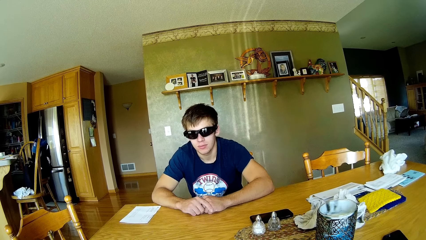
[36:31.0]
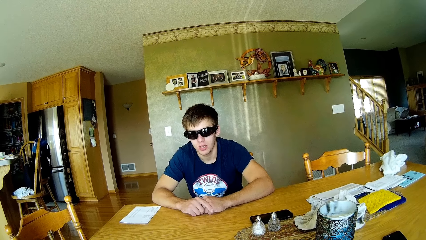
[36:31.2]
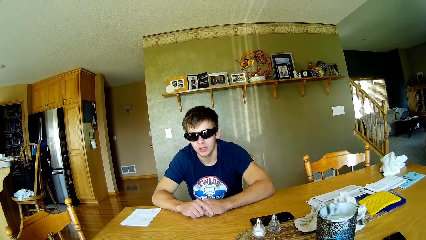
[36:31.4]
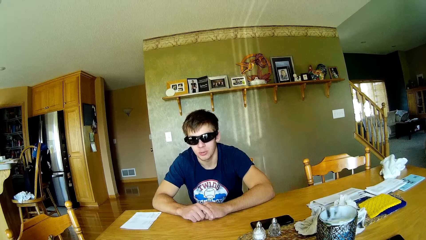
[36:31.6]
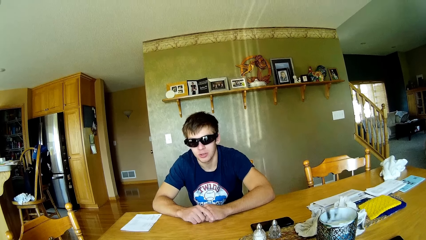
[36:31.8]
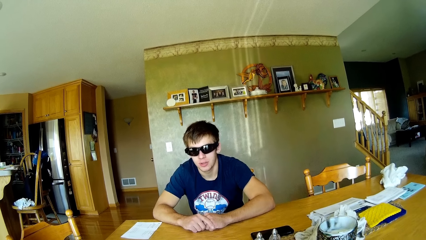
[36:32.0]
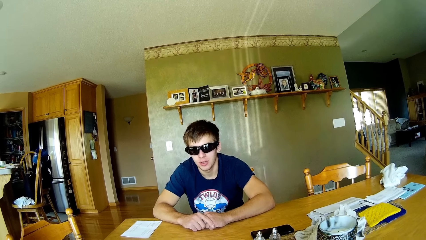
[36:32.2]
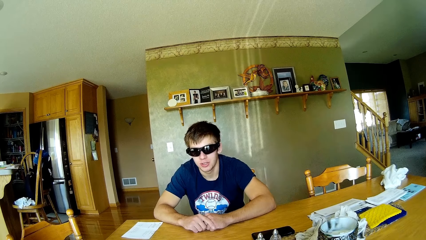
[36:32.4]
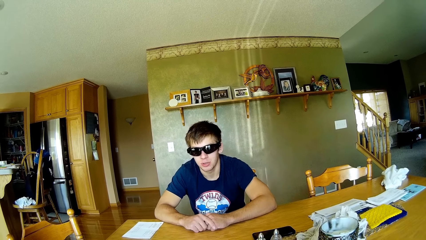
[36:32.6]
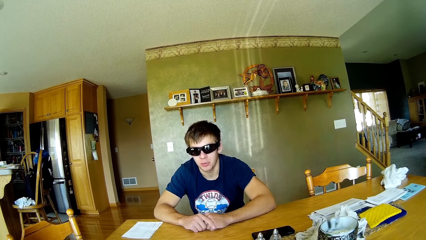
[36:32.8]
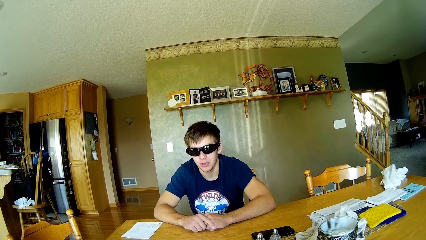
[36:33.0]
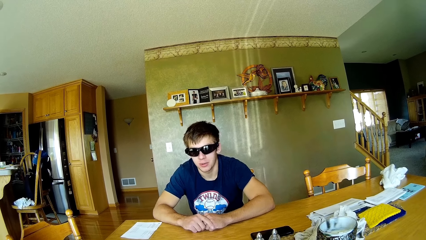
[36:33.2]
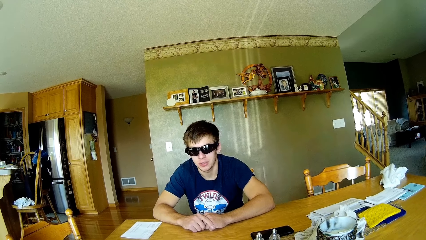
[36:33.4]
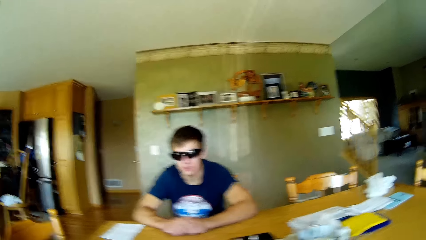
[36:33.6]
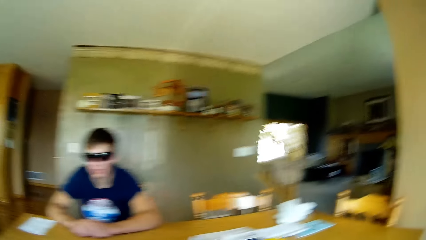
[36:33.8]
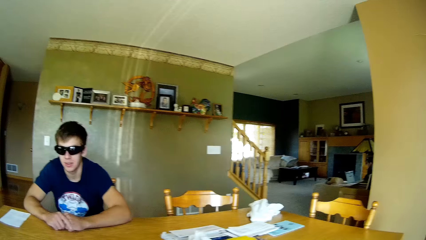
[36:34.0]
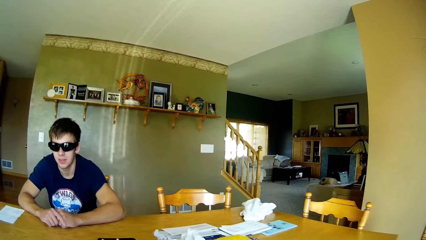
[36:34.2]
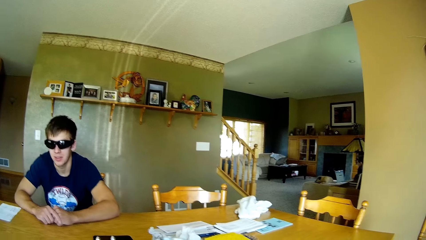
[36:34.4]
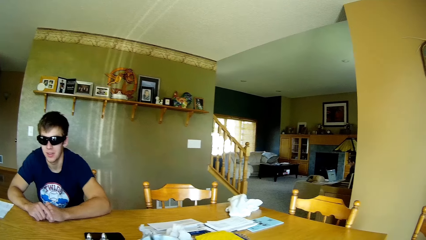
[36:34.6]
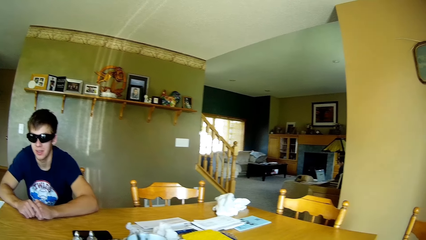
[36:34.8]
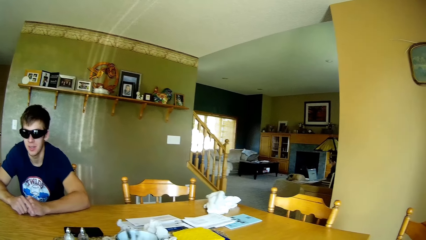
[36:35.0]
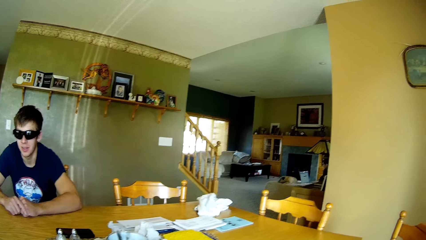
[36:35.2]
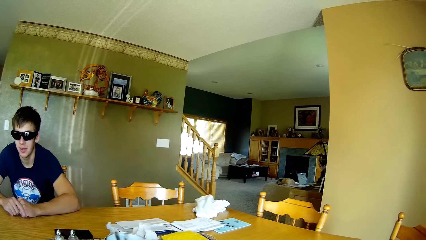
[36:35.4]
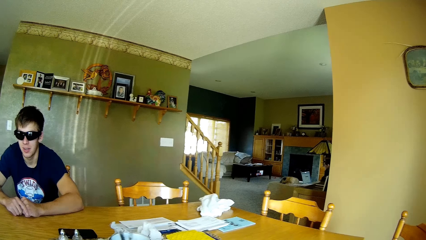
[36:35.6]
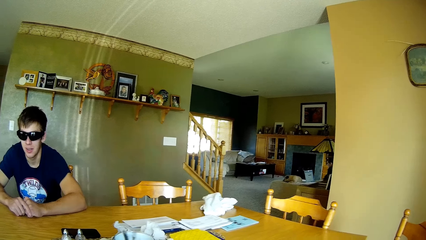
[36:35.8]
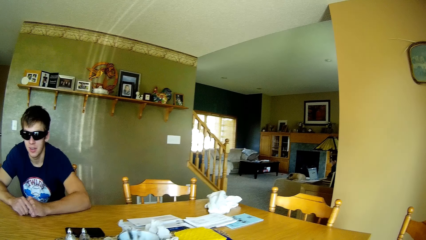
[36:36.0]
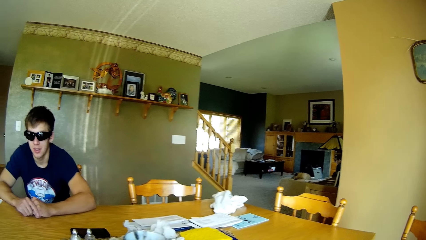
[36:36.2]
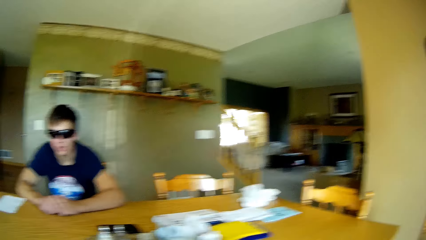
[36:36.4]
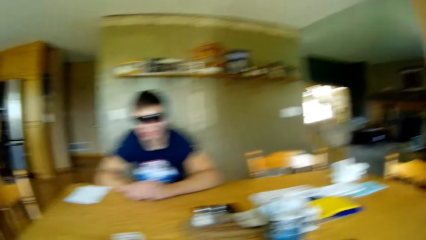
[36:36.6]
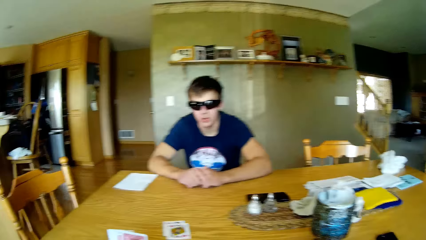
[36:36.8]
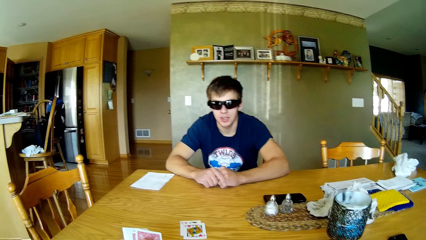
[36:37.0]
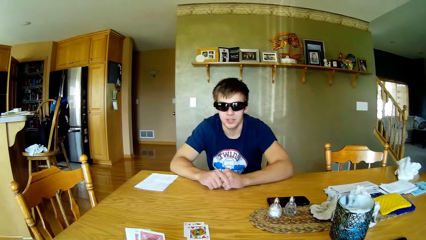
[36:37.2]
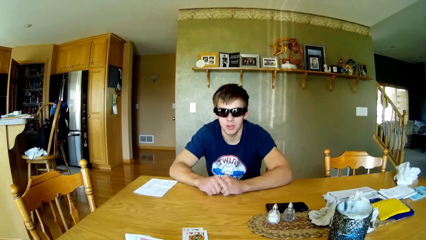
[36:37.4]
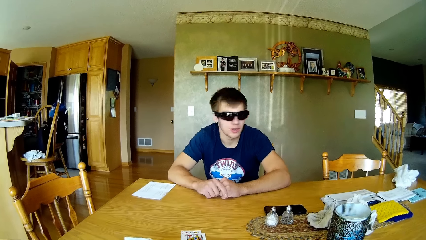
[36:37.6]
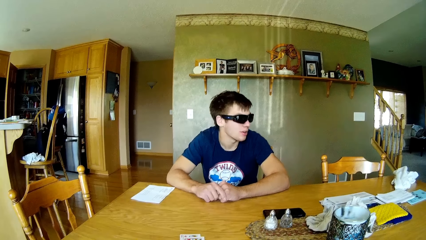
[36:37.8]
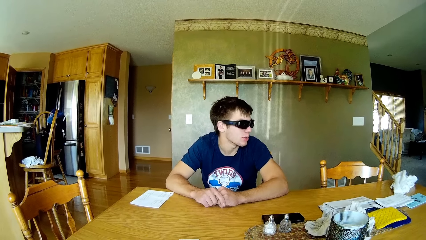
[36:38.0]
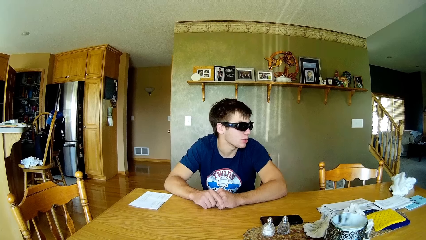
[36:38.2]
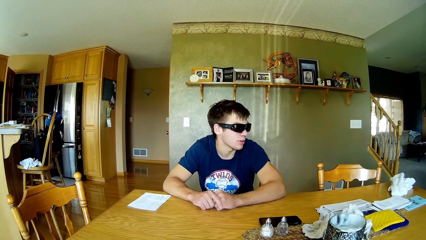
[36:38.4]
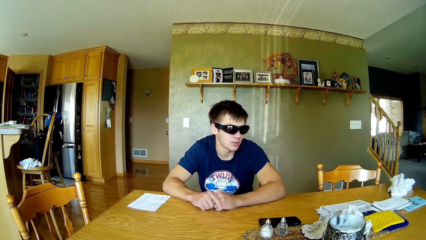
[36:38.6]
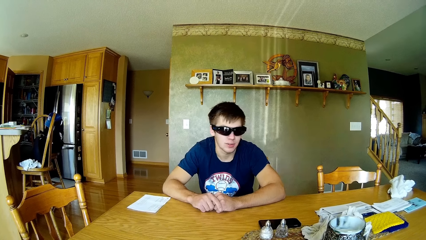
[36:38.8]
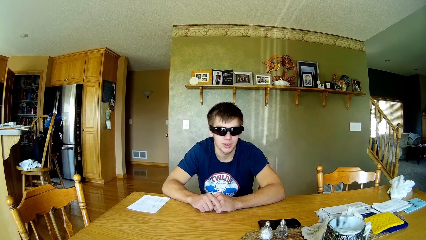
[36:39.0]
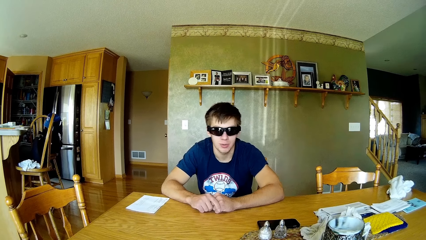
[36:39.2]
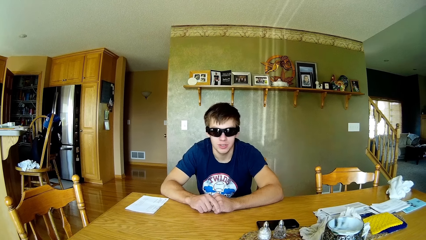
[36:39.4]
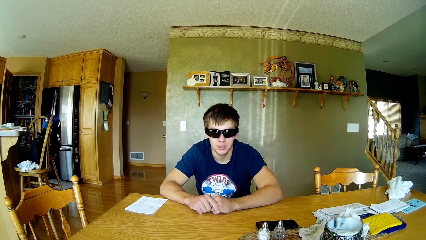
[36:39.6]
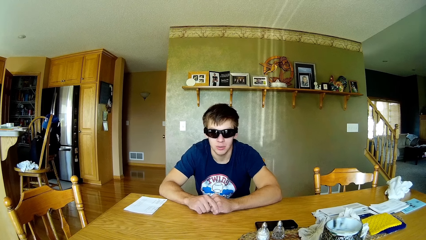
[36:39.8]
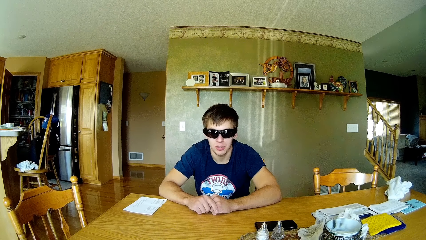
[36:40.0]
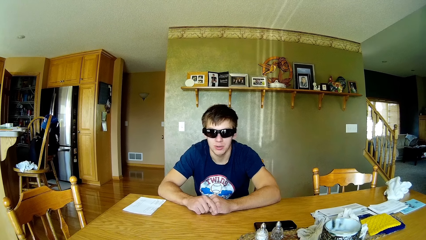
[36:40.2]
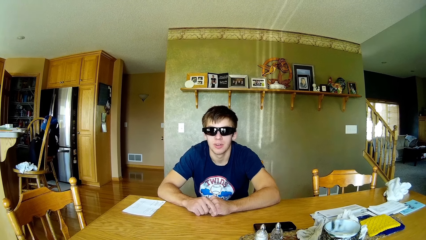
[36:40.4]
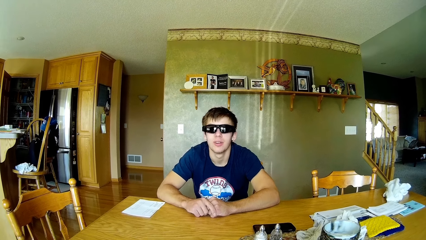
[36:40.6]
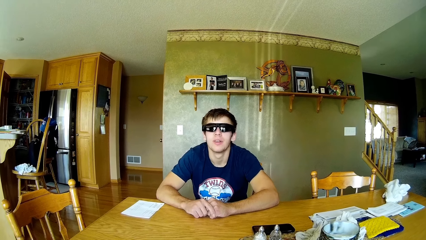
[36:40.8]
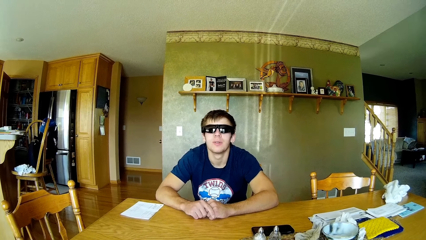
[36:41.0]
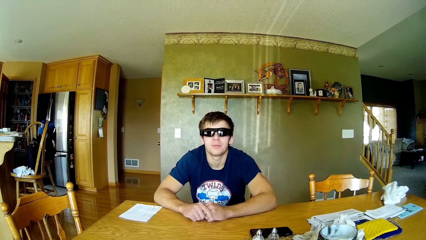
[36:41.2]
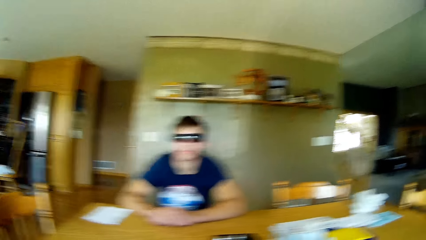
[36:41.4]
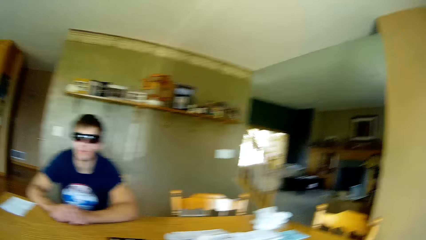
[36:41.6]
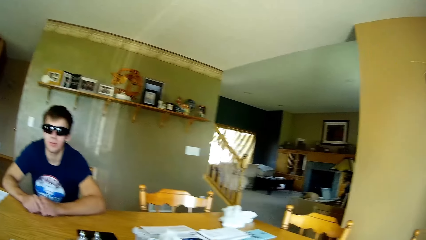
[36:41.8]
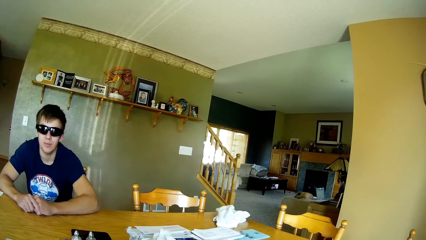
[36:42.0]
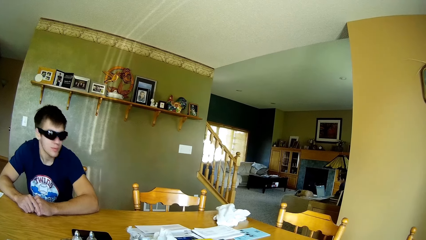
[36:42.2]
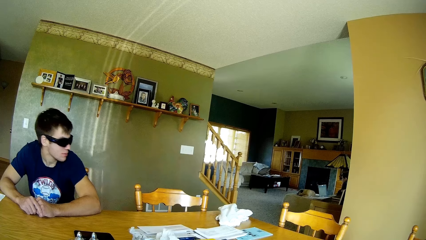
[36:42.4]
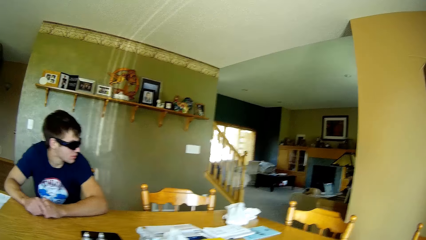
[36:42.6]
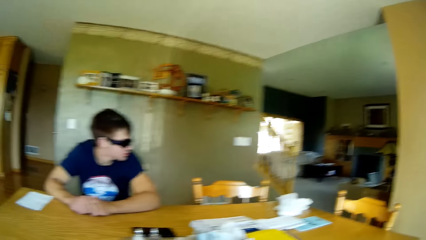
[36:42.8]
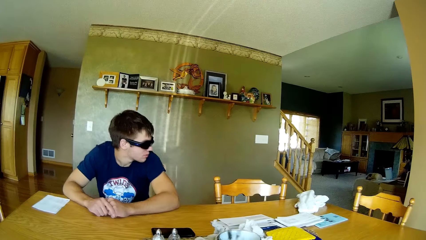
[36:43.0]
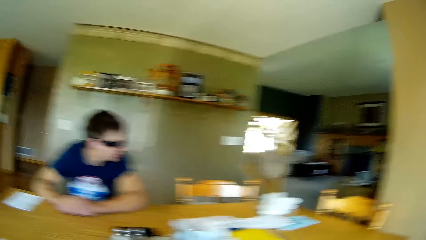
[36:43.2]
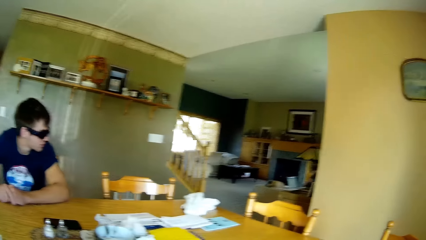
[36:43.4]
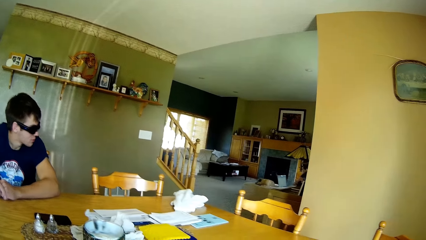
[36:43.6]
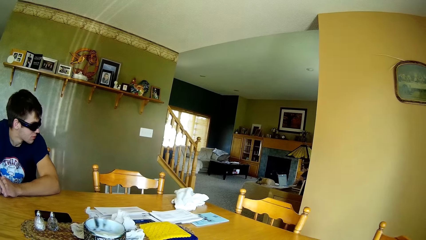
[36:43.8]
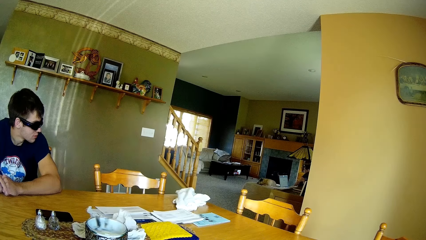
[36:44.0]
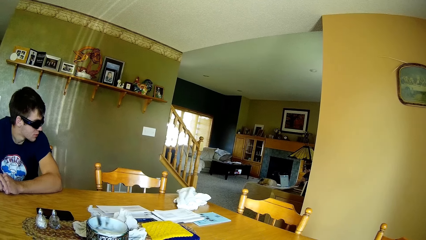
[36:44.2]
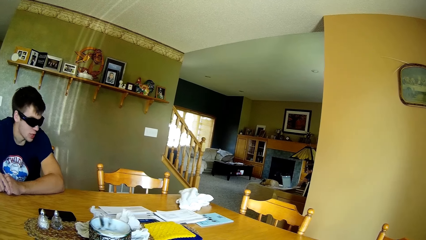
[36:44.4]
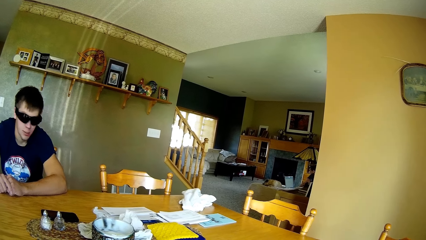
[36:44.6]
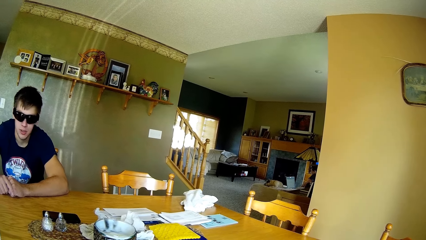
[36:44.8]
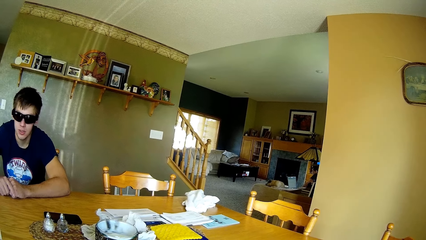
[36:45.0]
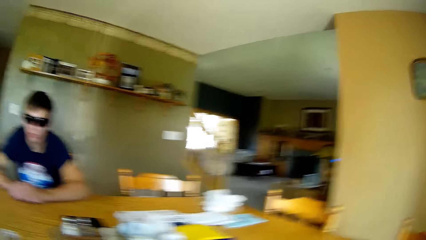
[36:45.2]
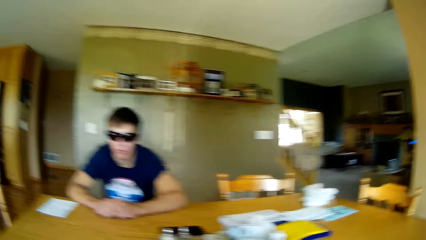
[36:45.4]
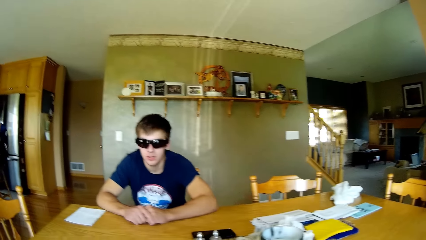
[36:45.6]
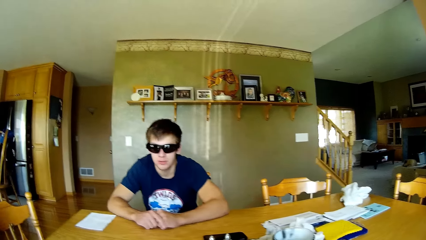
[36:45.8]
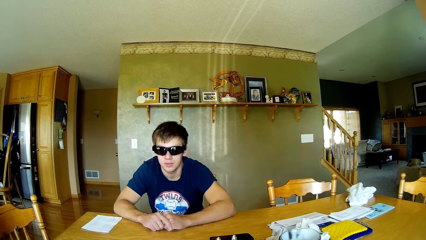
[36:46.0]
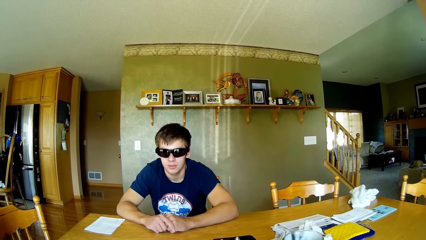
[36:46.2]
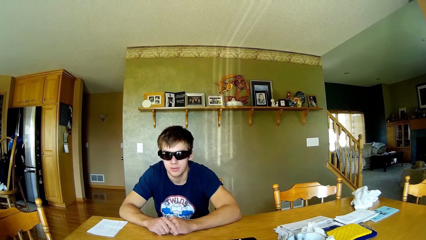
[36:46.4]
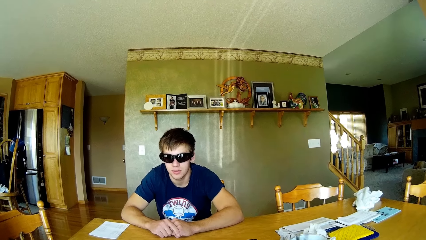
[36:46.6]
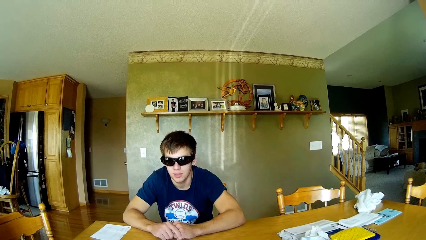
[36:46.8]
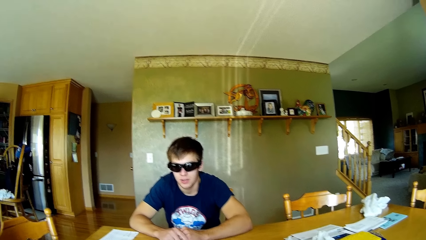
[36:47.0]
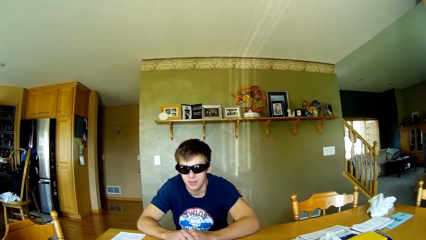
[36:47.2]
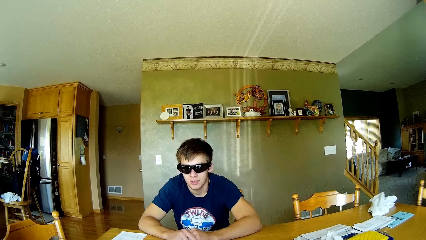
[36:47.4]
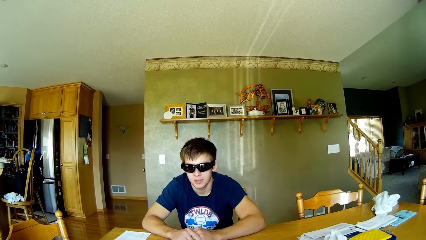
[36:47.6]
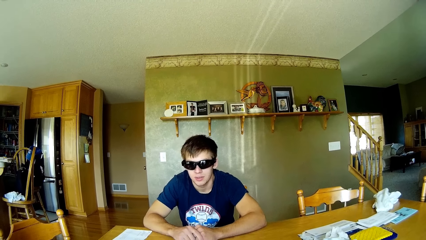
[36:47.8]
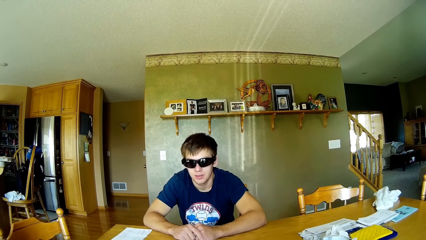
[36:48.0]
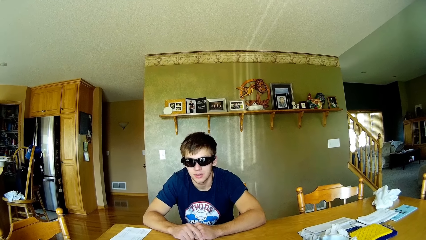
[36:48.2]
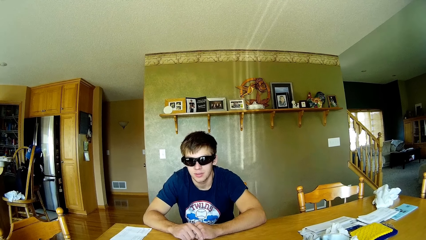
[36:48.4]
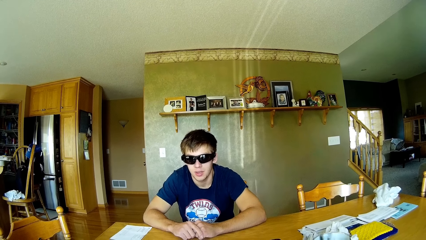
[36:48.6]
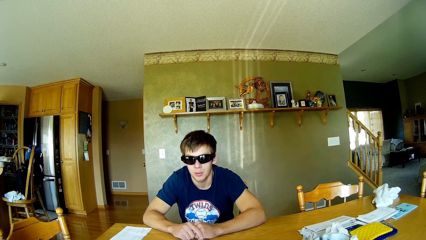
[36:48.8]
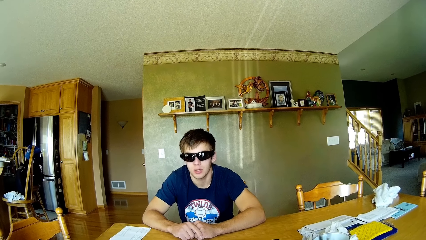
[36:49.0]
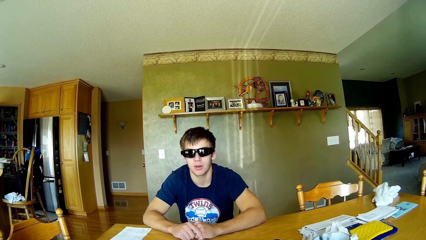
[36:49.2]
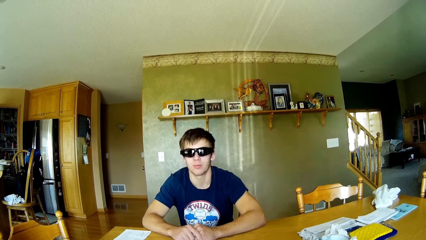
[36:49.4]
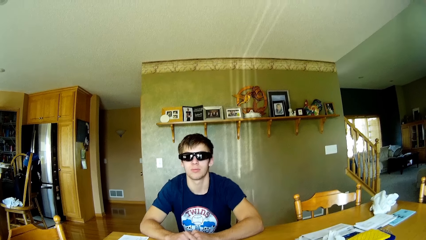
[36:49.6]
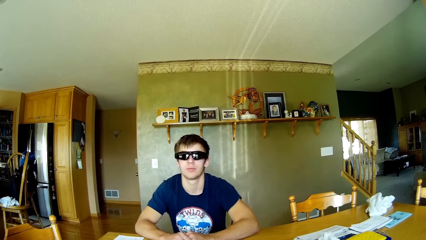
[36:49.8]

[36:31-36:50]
The camera wearer looks around the house. A person looks around the house. The camera wearer looks around the house and converses with a woman. The person converses with the camera wearer.
